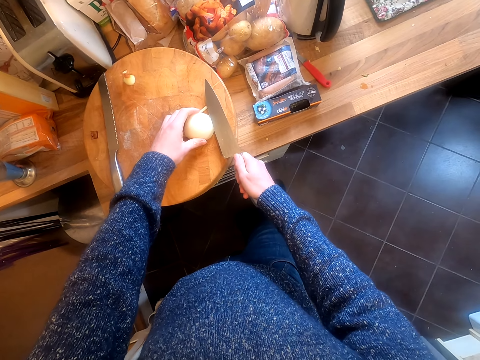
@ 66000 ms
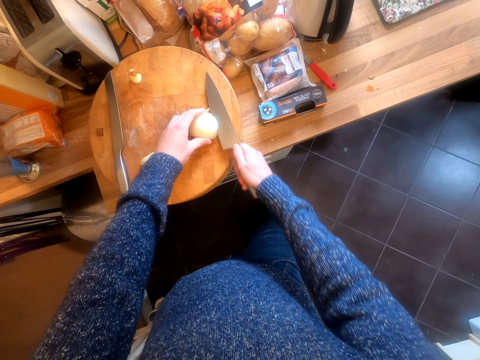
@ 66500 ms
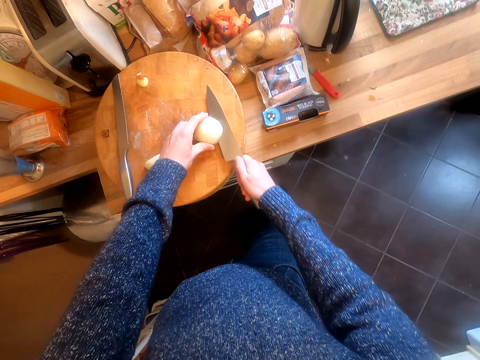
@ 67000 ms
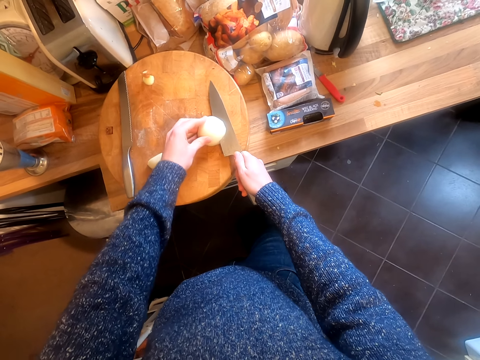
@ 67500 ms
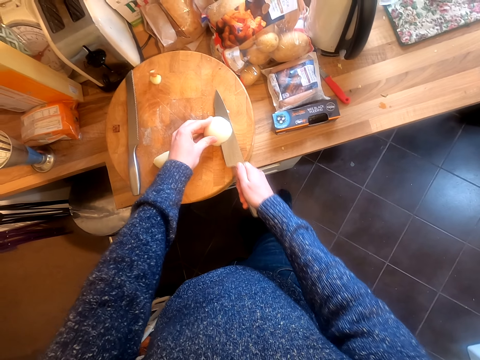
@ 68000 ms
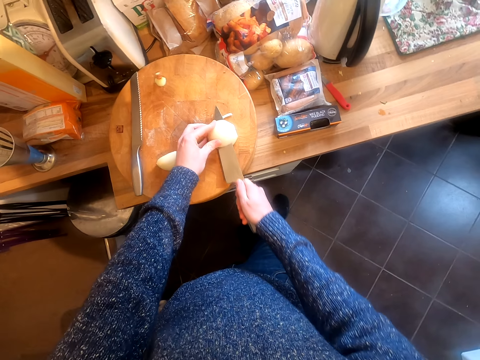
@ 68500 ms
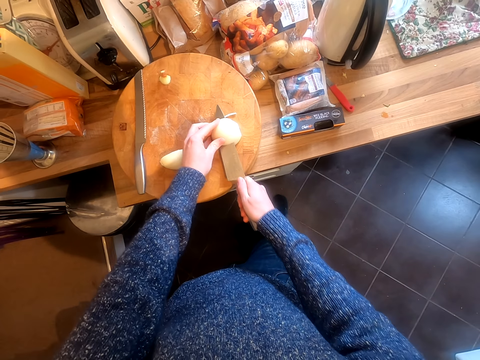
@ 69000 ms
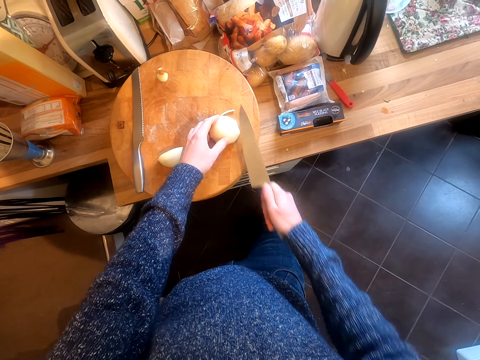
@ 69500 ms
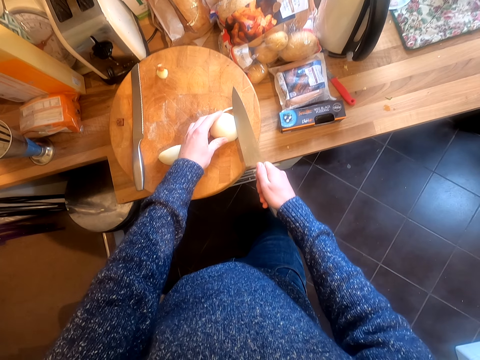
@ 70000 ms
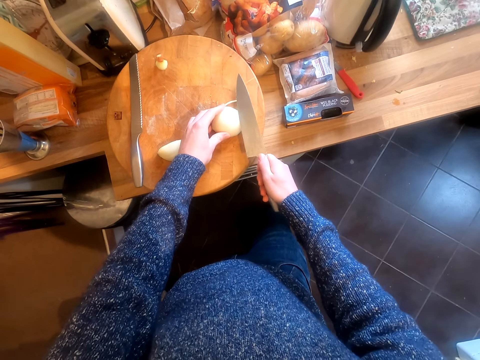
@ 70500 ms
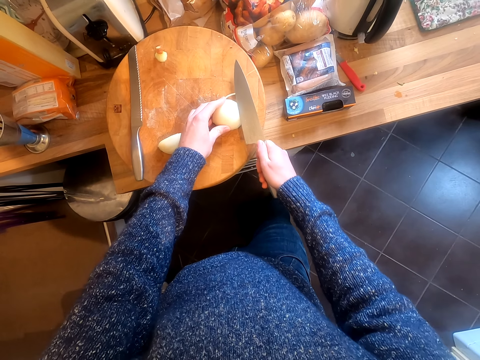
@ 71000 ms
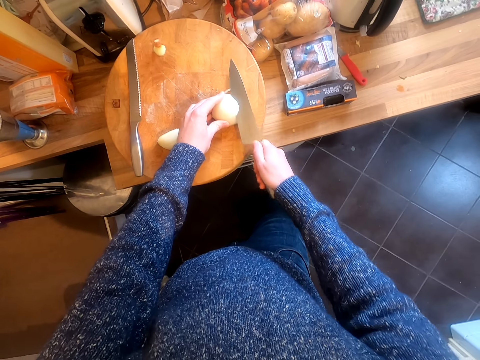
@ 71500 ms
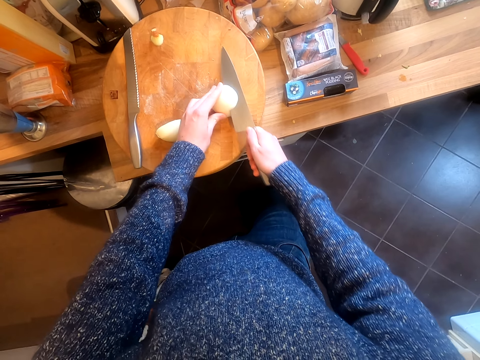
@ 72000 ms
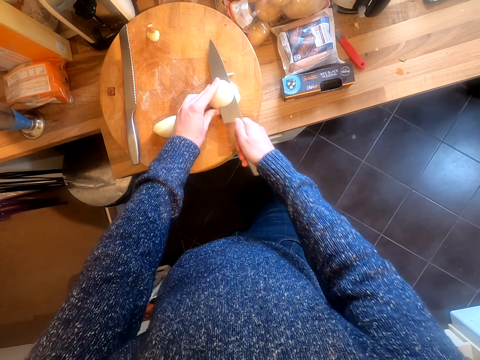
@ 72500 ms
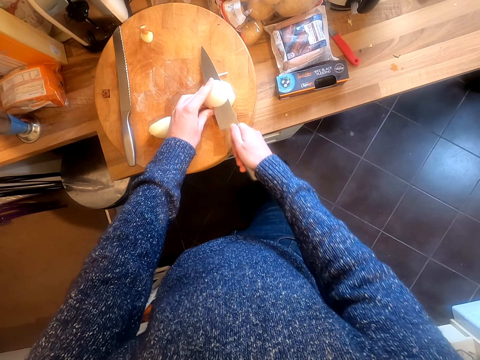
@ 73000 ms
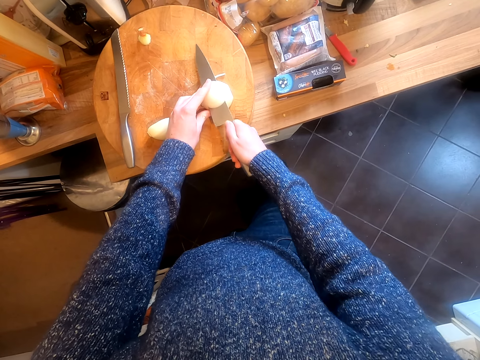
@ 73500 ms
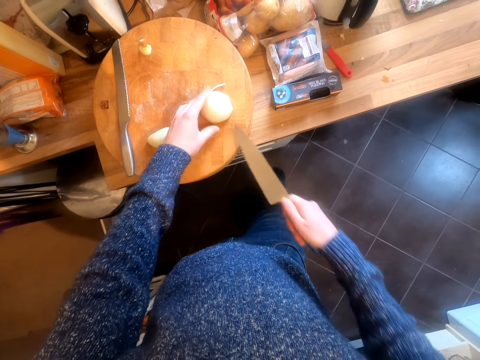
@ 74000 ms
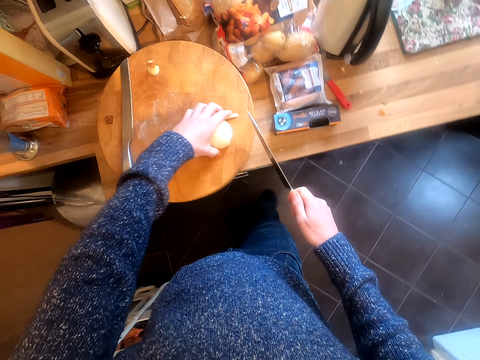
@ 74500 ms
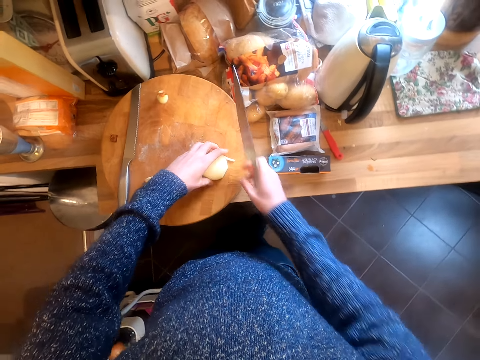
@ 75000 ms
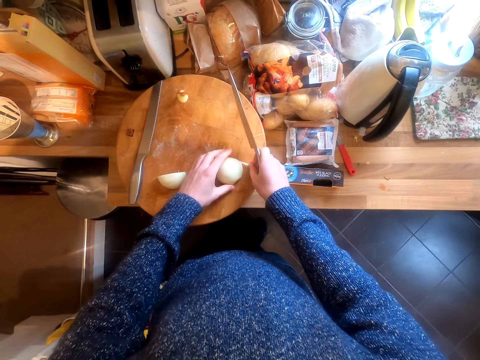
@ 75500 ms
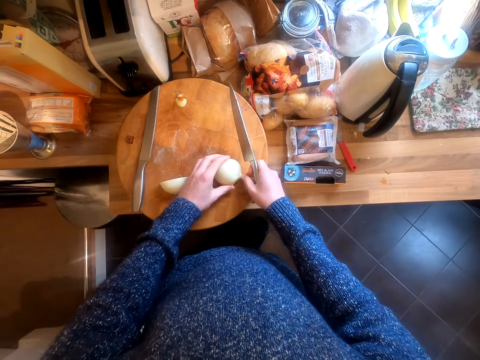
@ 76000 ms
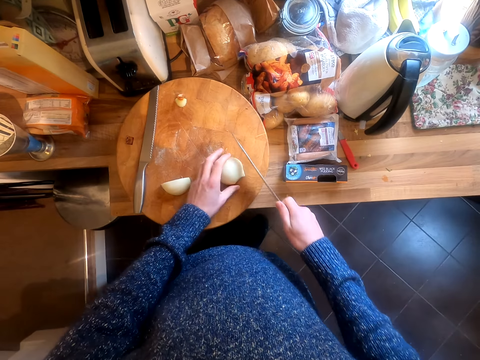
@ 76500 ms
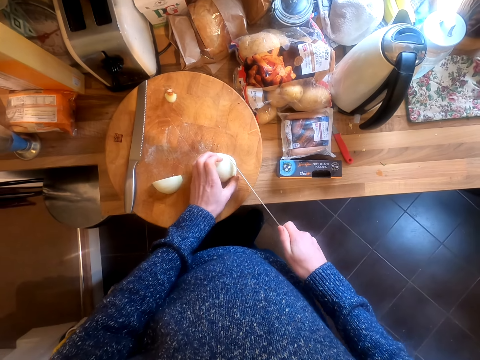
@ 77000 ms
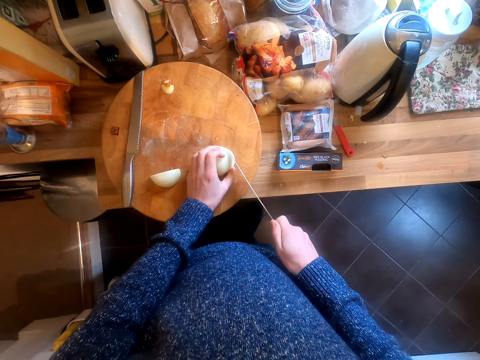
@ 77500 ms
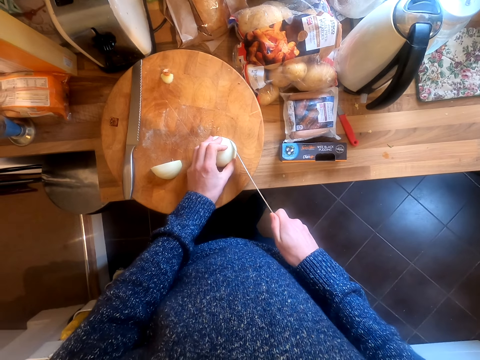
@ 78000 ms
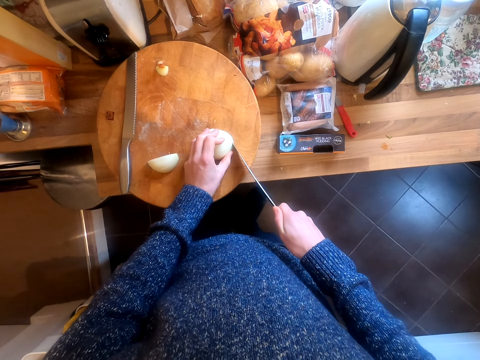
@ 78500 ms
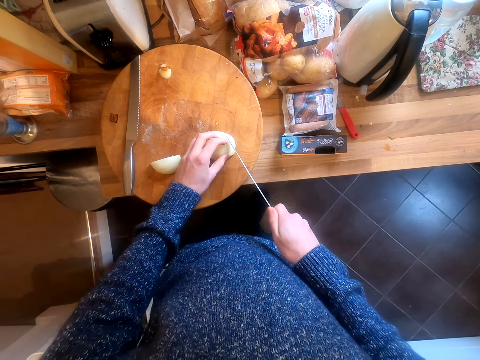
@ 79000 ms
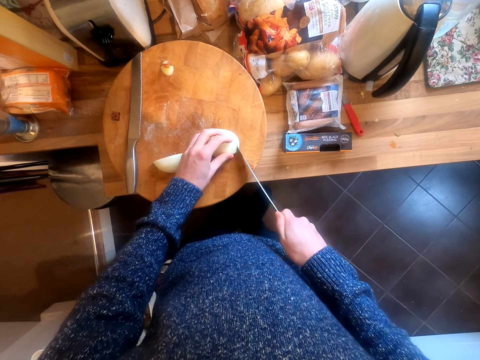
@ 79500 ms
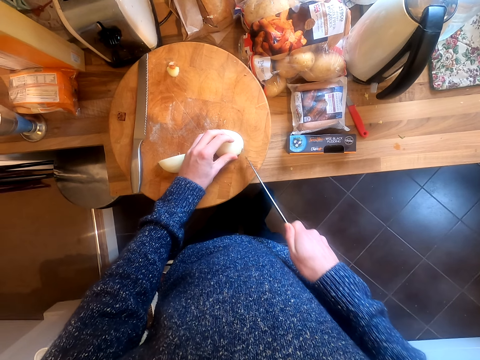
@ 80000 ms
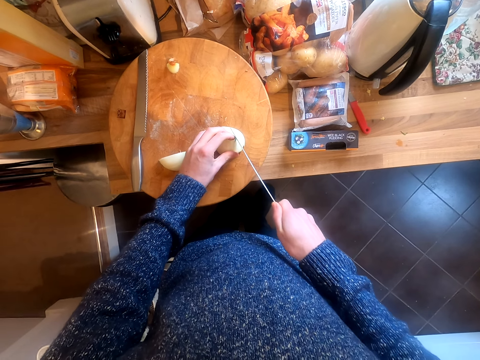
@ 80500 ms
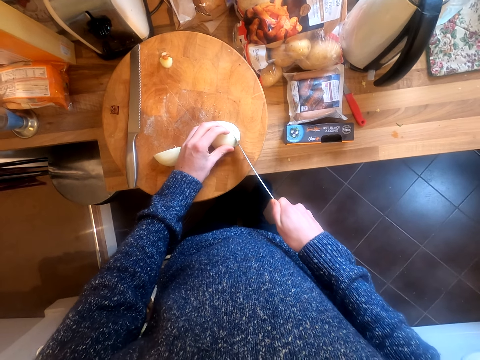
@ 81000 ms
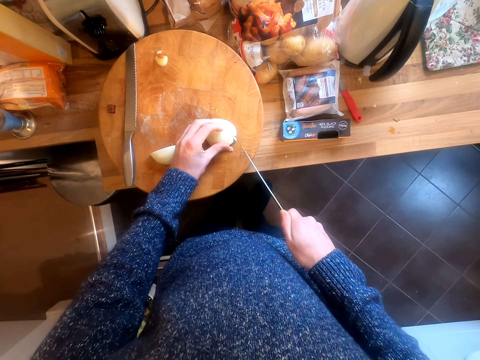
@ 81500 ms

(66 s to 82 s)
The camera wearer turns the onion. They chop the onion.

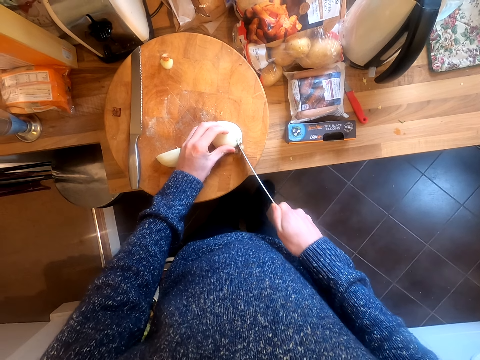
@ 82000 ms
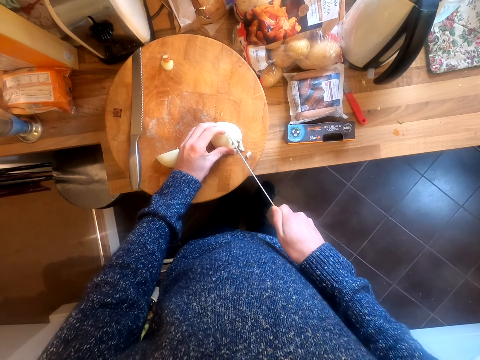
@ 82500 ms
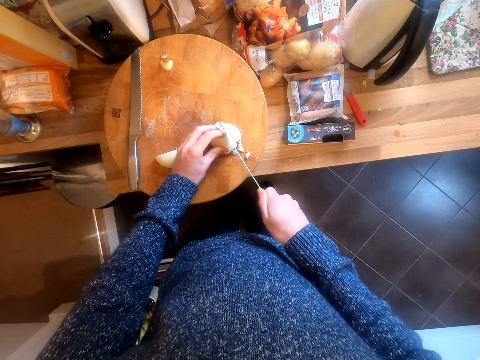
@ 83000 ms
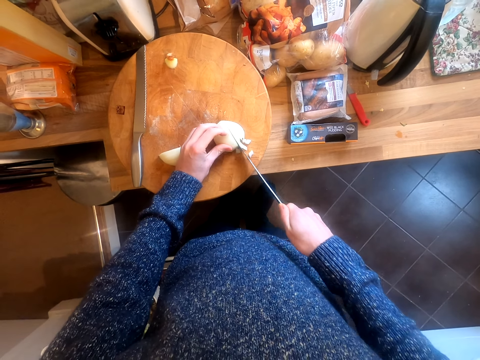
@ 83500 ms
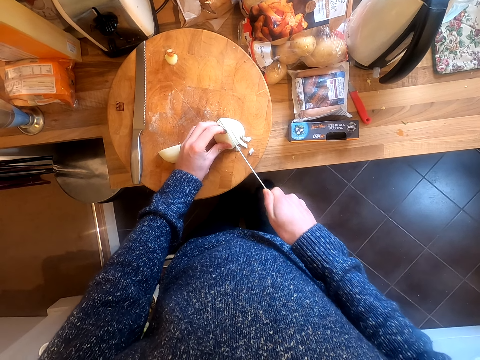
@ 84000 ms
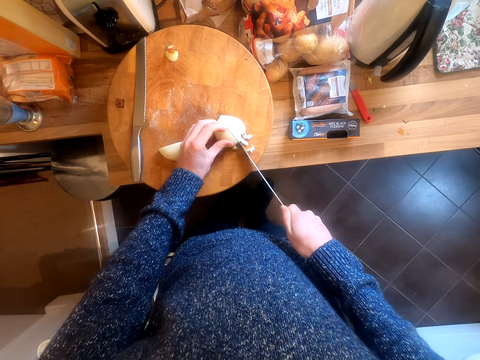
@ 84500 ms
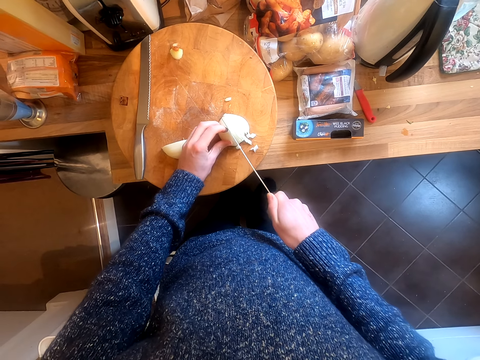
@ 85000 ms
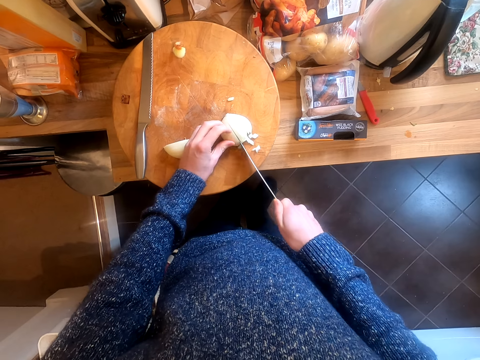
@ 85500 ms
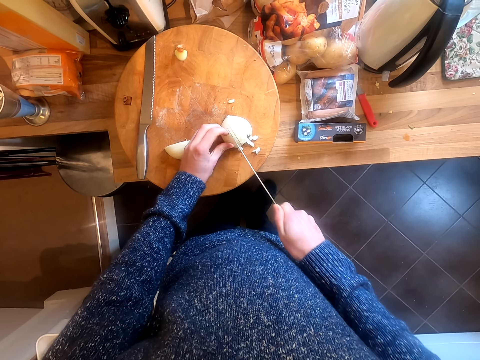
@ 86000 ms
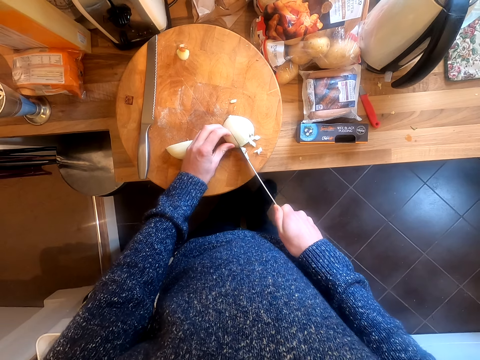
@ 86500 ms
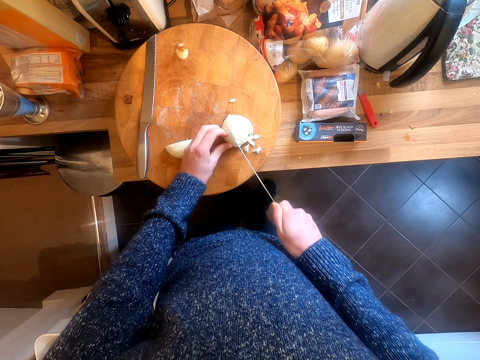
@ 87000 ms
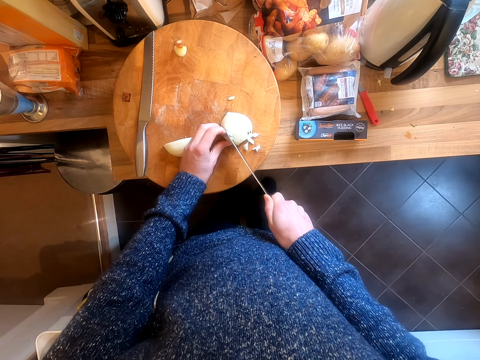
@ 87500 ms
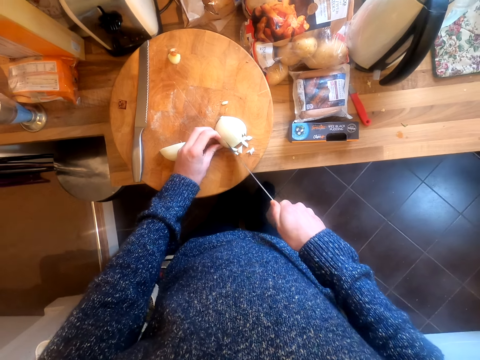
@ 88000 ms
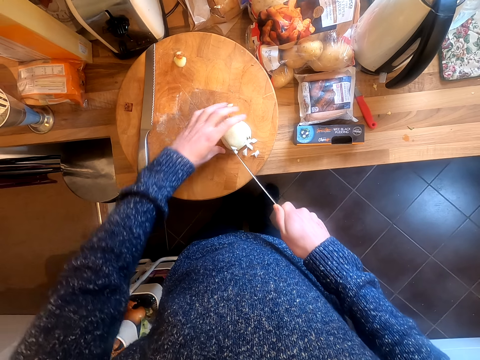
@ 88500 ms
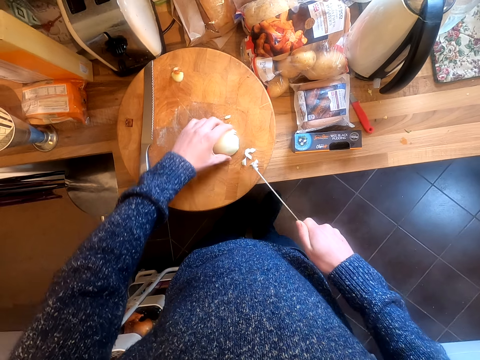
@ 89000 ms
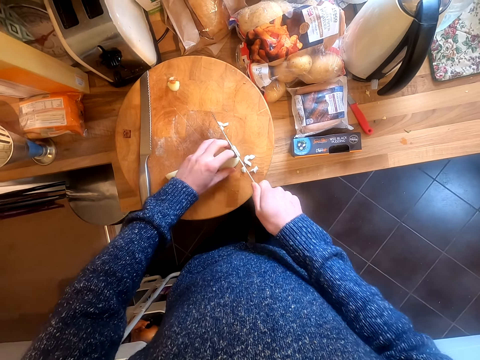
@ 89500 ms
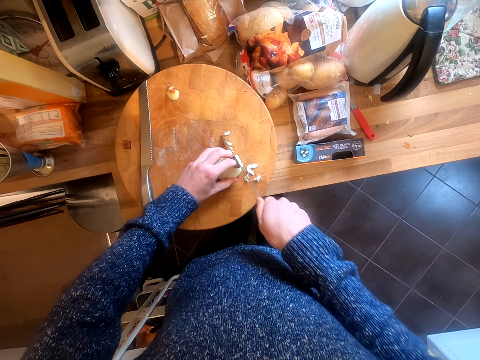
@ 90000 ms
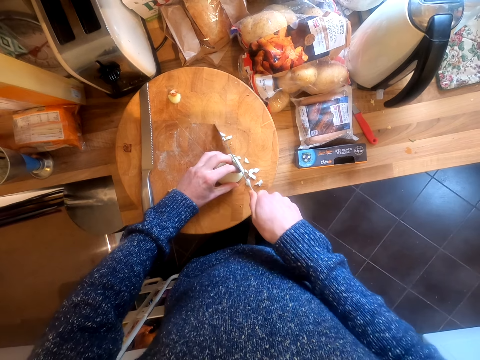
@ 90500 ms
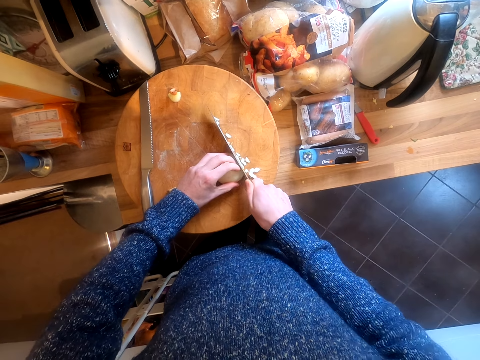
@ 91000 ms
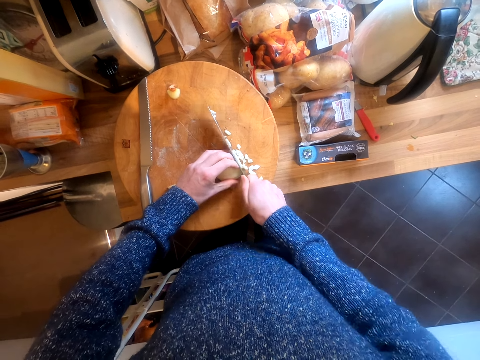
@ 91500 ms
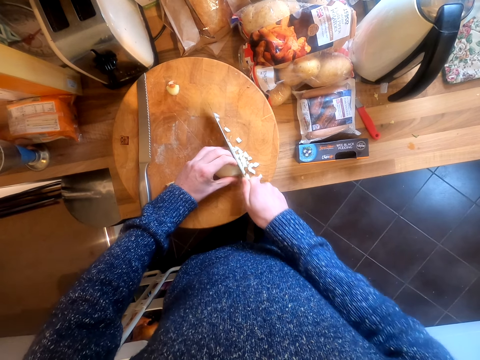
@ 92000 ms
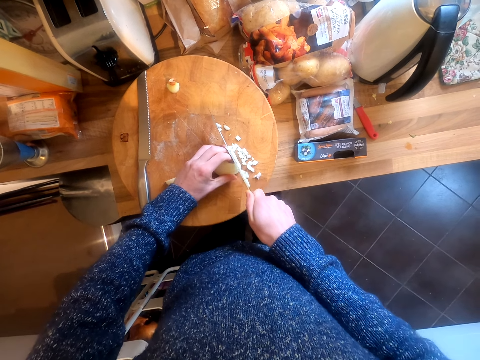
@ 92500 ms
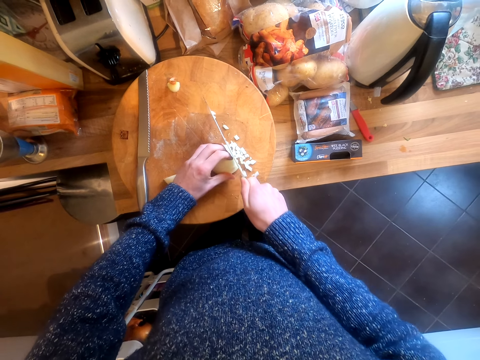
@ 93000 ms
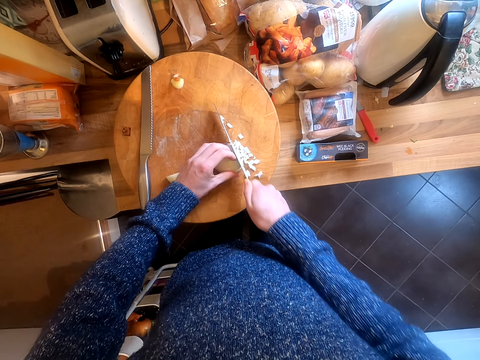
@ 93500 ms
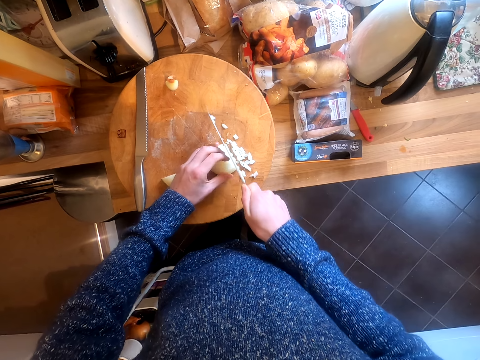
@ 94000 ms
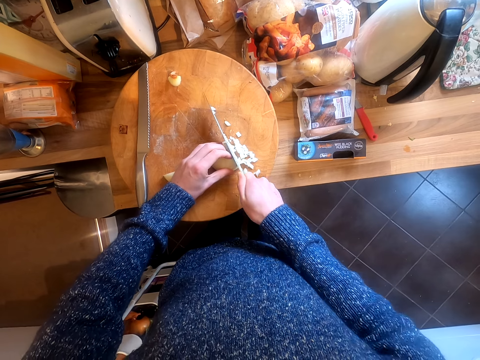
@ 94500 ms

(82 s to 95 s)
The camera wearer turns the onion. They chop the onion.
